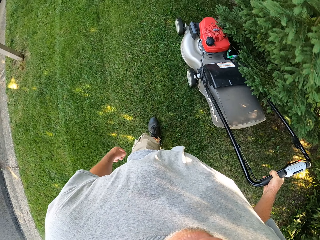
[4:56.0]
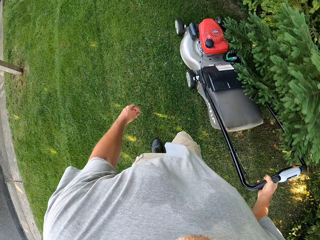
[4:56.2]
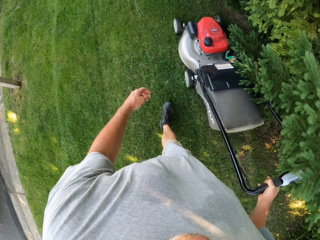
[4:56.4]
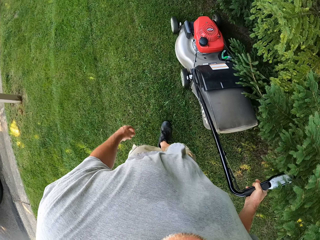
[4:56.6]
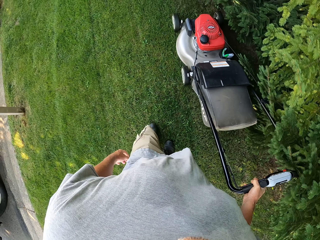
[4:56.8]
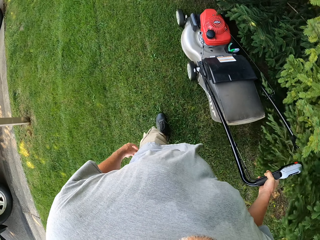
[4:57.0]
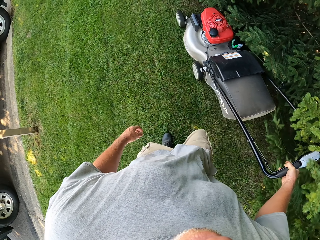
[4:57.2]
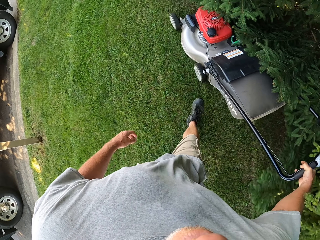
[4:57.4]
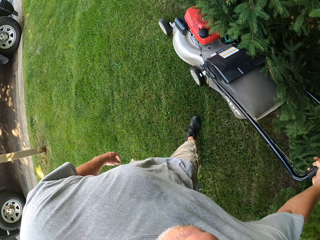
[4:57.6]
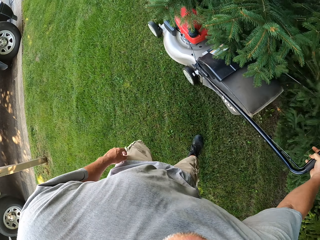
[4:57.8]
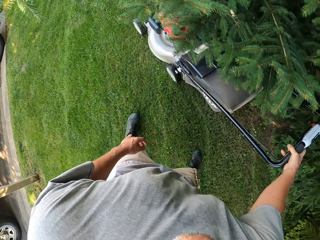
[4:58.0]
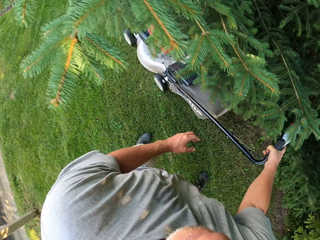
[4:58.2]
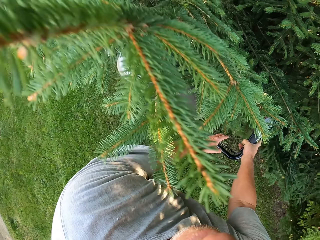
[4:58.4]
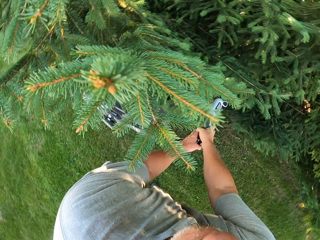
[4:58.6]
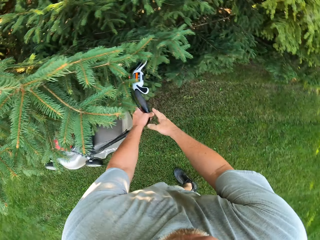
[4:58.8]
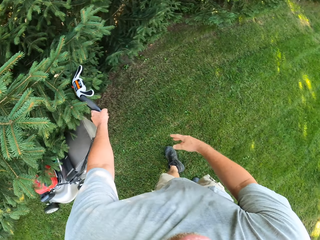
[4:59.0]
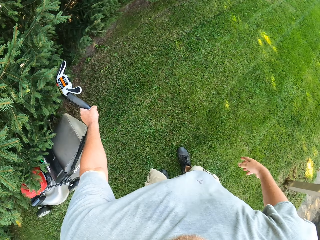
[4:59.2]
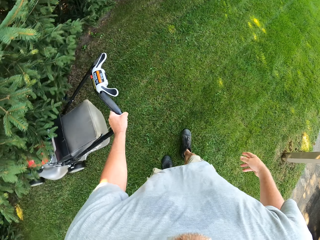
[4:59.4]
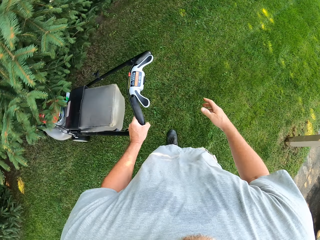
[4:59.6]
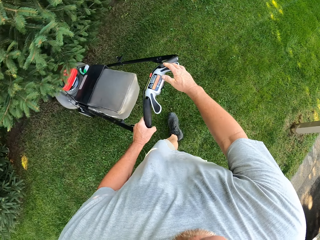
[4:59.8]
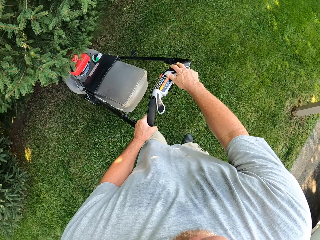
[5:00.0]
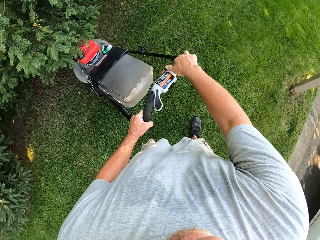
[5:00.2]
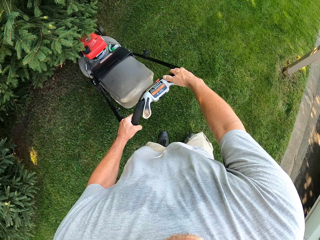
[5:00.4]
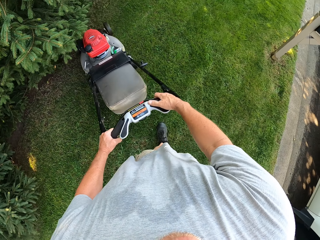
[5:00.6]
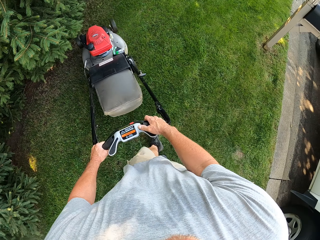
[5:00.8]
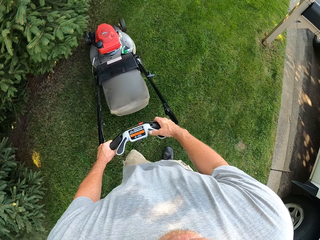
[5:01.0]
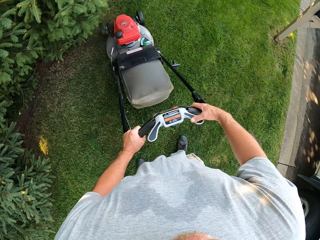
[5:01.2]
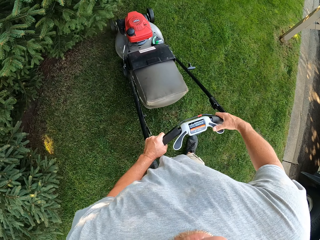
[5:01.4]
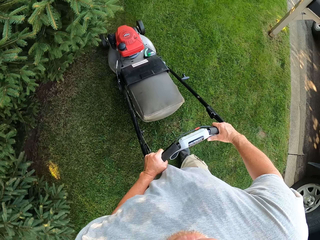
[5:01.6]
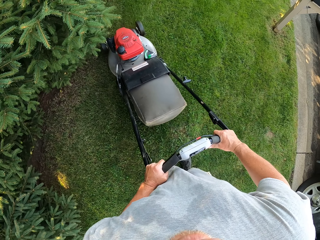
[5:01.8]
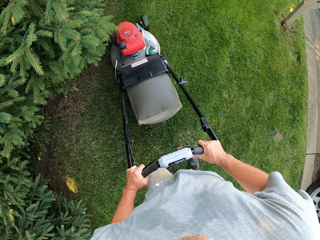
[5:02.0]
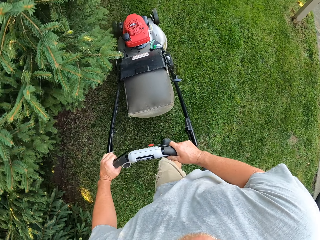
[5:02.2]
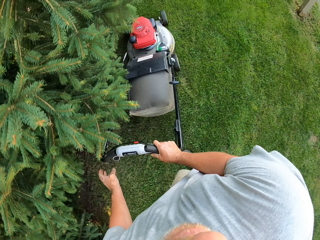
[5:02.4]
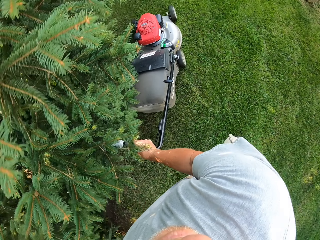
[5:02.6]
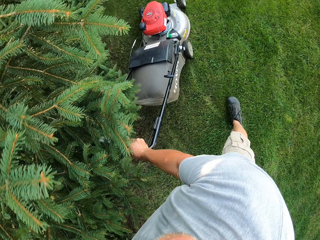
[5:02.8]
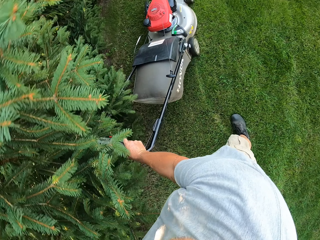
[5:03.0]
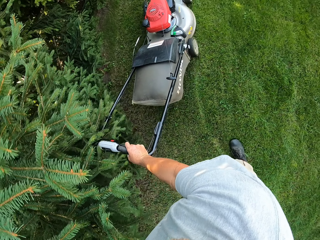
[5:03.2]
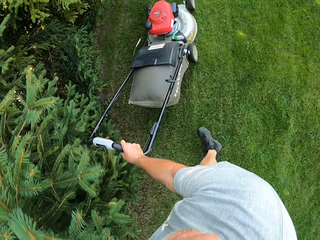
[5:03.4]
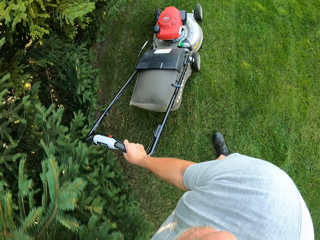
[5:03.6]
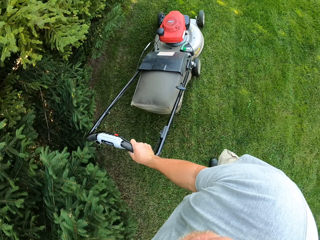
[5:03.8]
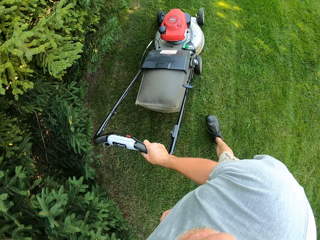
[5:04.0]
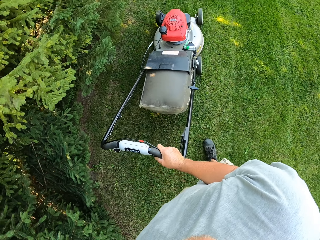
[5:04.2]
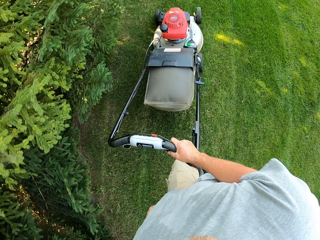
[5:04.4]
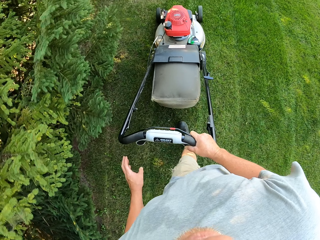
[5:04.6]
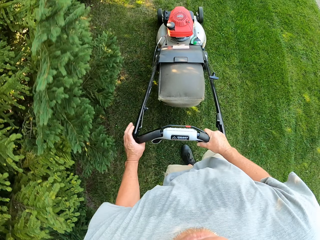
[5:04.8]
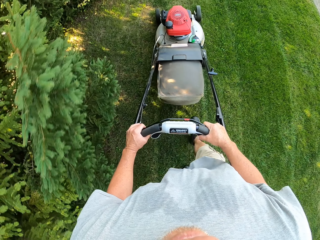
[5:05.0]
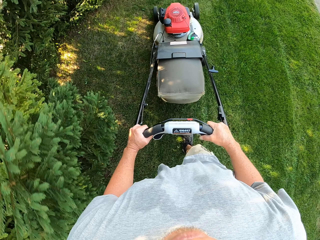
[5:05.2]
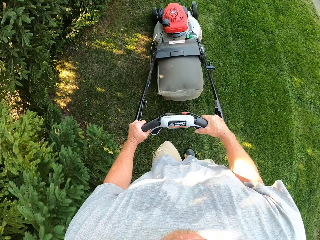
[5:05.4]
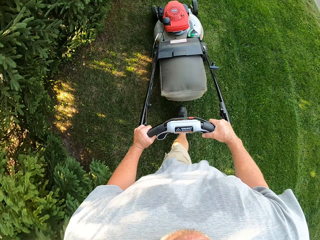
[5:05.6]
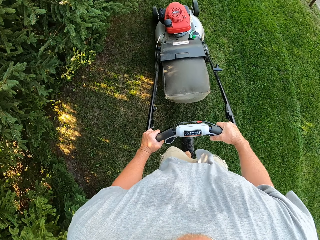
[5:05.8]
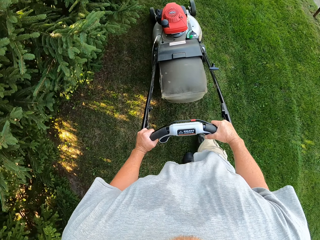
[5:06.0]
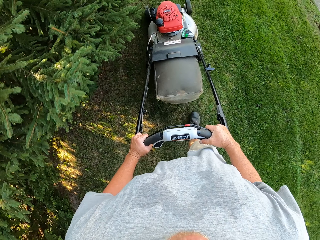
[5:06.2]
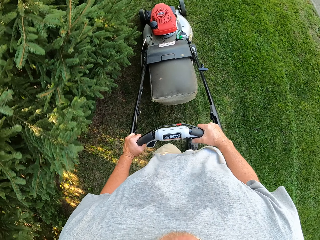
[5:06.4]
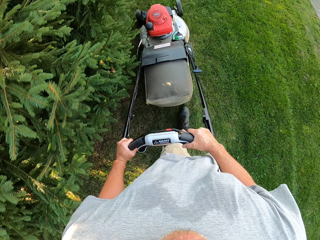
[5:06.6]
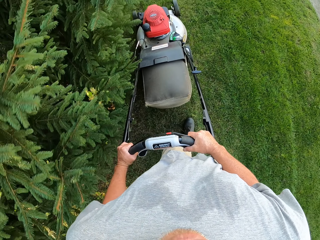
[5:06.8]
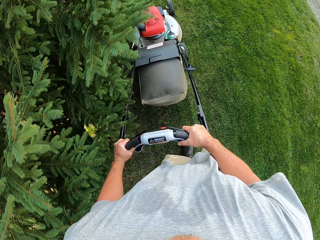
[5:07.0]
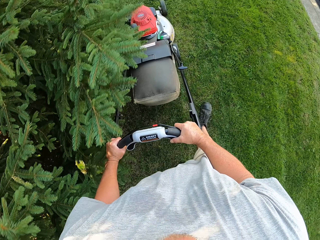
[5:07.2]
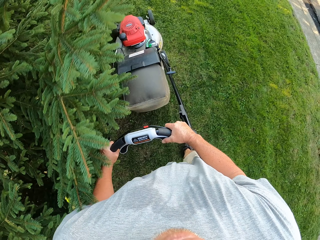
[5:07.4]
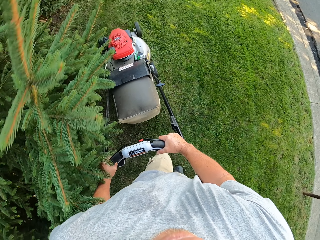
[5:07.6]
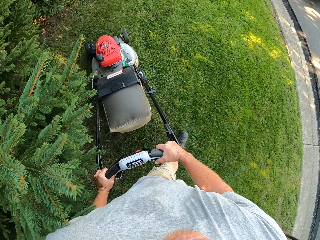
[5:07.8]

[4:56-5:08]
The camera wearer mows the lawn with a mower. They move the left hand. They hold the lawnmower with the left hand. They remove the right hand from the lawnmower. They turn around. They pull back the lawnmower. They hold the mower. They cut the grass with the lawnmower. They turn around. They remove the left hand from the lawnmower. They cut the grass with the lawnmower. They hold the lawnmower with both hands. They cut the grass with the lawnmower.

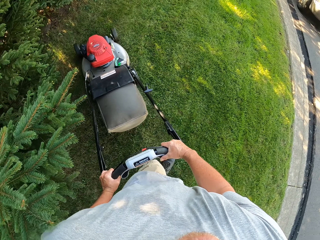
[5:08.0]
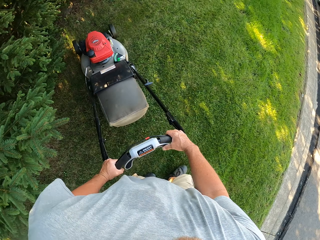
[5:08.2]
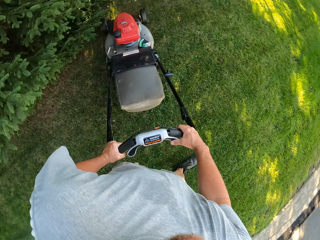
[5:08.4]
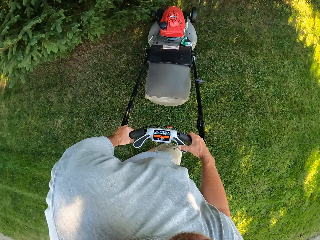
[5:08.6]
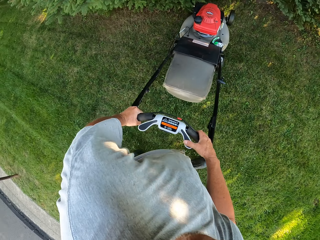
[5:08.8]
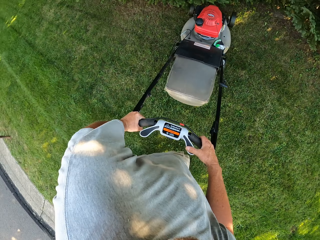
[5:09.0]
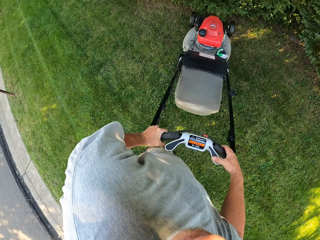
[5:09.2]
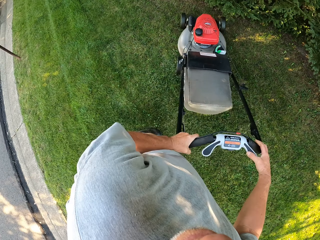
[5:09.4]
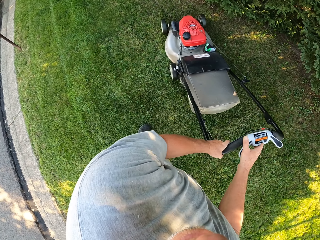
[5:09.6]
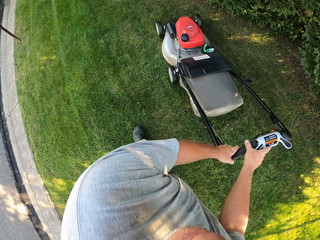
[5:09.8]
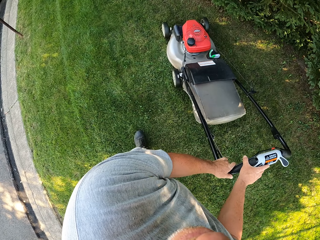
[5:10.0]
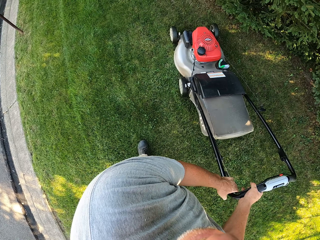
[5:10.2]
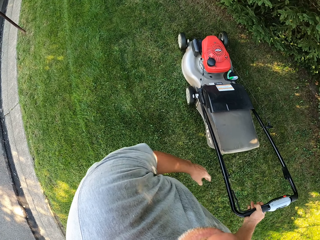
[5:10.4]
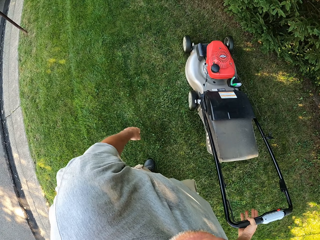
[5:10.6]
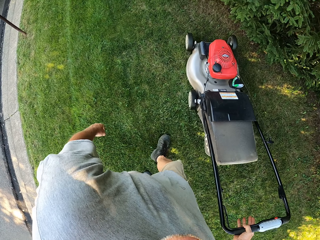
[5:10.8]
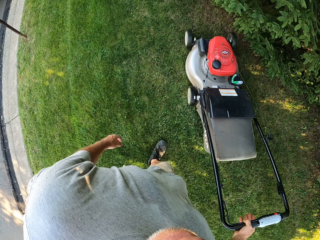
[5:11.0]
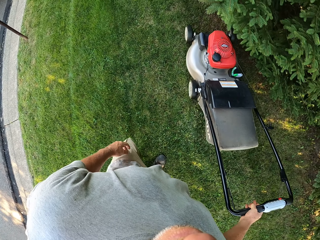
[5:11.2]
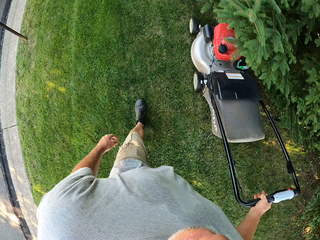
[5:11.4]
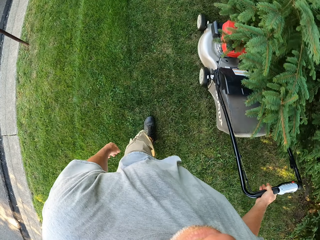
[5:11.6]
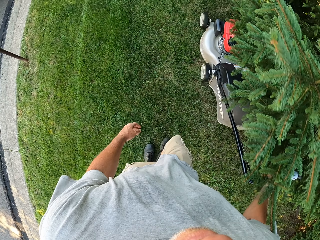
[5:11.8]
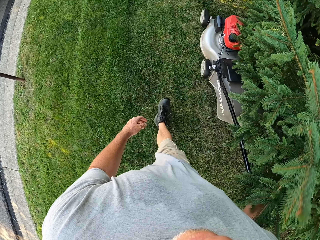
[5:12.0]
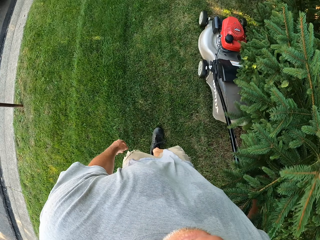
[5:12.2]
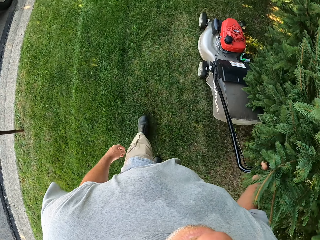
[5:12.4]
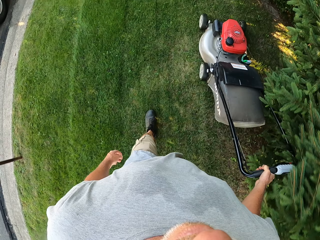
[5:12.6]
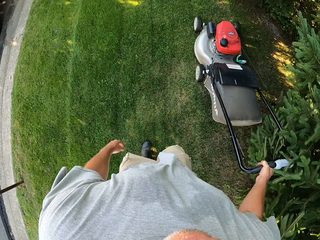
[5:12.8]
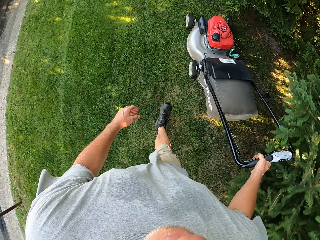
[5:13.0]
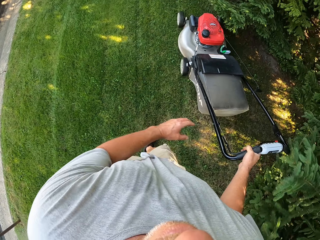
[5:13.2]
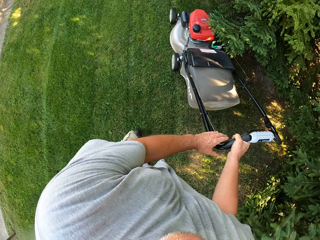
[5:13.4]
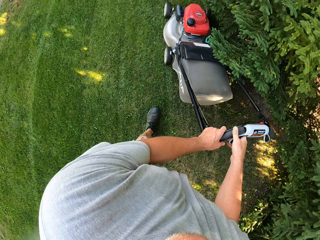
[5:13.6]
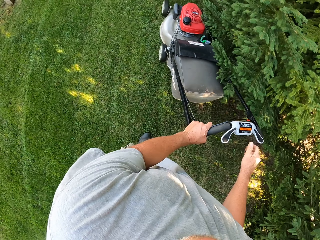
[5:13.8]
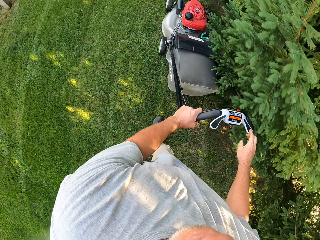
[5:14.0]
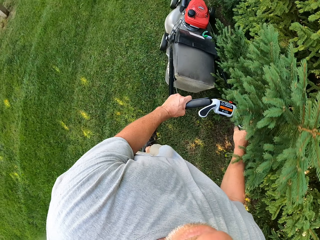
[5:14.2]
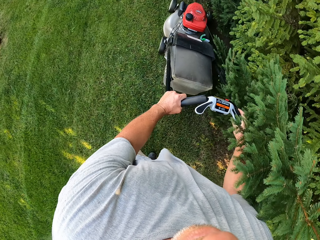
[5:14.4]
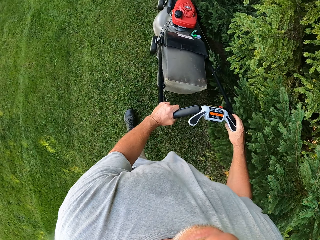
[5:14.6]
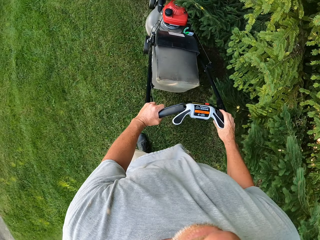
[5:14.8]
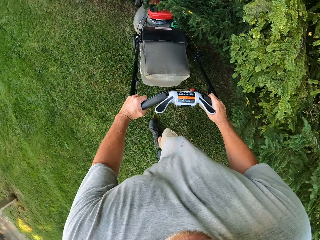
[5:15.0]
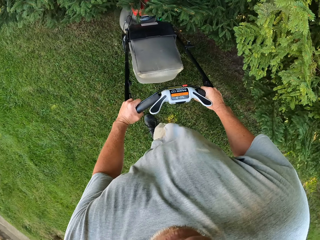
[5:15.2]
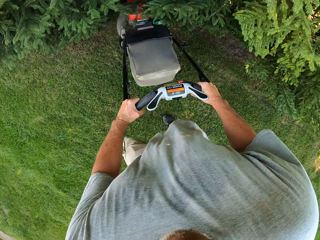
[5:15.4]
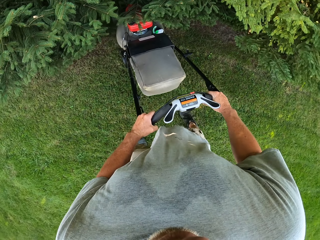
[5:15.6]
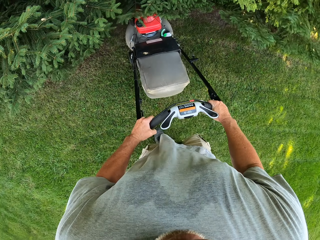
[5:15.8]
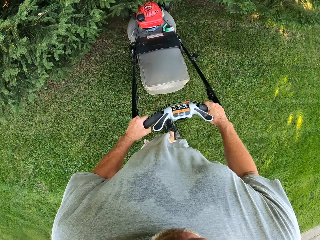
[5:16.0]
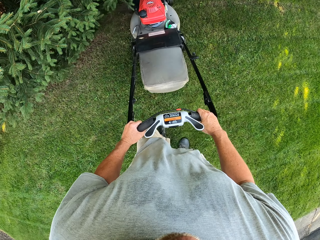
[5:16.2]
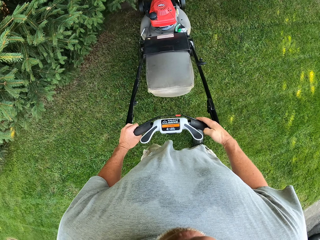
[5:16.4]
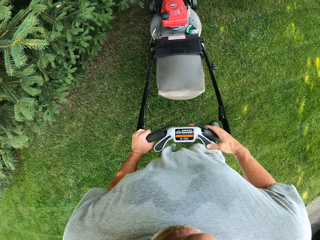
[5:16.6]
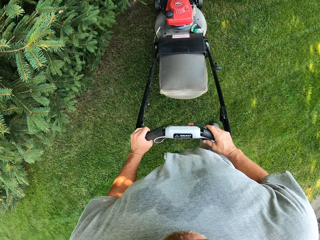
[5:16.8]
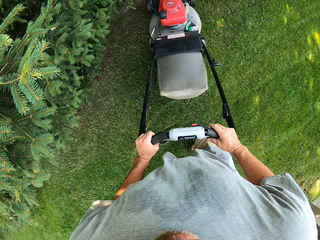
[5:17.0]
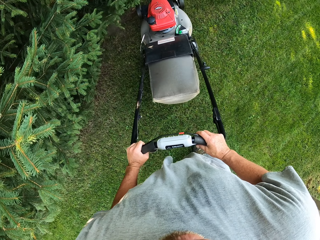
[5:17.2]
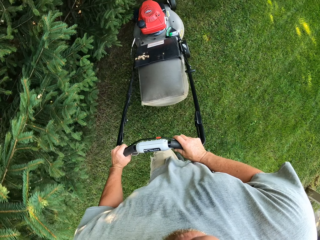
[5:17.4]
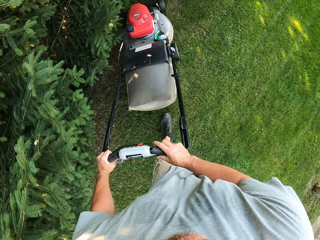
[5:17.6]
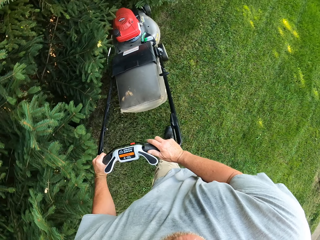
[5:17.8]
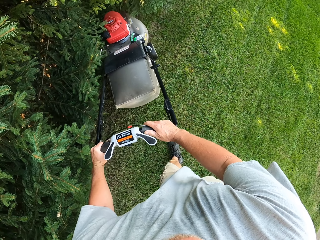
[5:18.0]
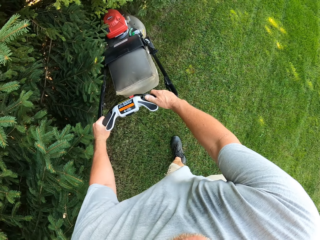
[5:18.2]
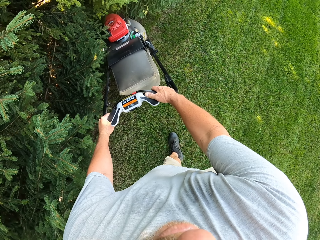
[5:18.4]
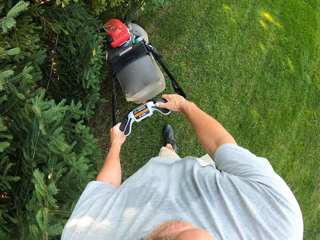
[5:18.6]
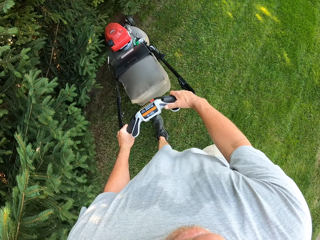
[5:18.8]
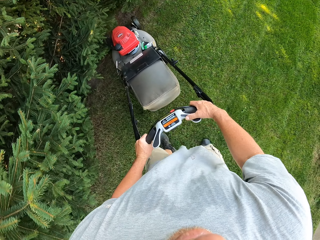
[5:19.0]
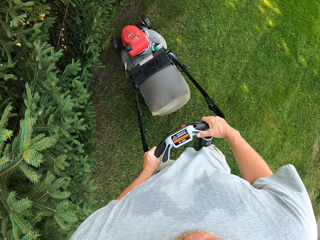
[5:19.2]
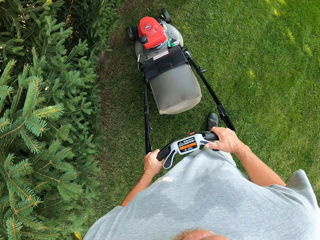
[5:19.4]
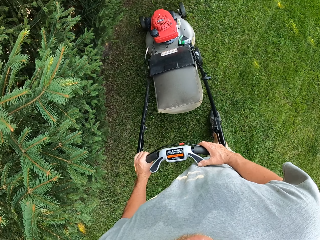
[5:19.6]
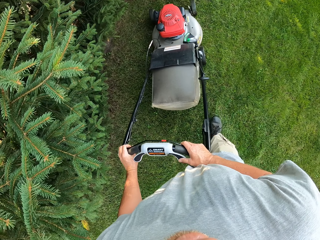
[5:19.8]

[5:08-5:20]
The camera wearer turns around. They remove the left hand from a lawnmower. They cut the grass with the lawnmower. They hold the lawnmower with both hands. They cut the grass with the lawnmower. They turn around. They pull back the lawnmower. They cut the grass with the lawnmower.
